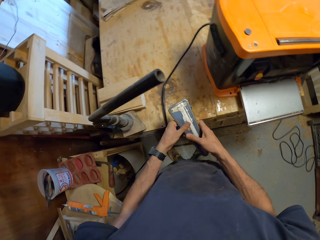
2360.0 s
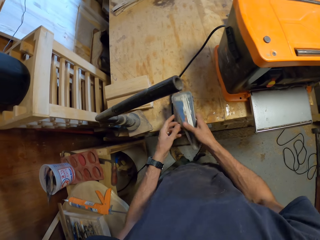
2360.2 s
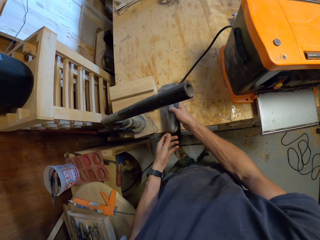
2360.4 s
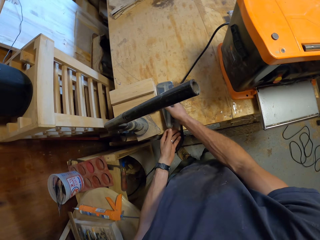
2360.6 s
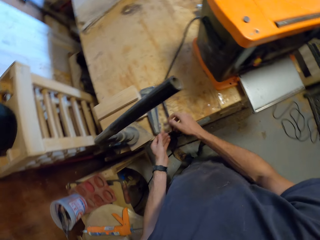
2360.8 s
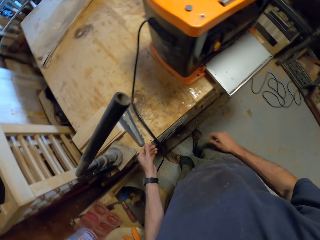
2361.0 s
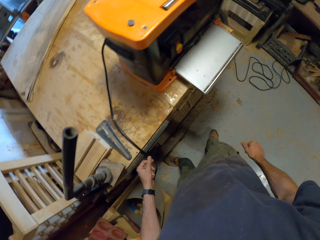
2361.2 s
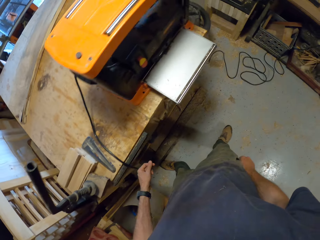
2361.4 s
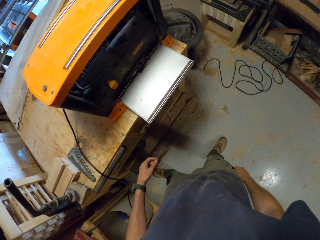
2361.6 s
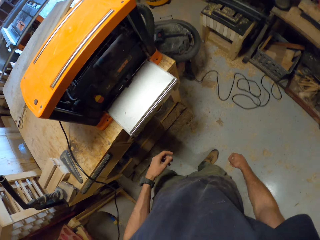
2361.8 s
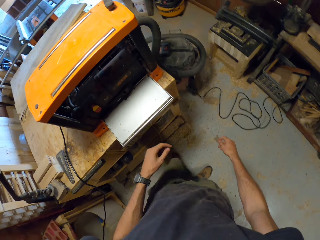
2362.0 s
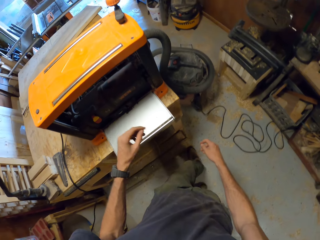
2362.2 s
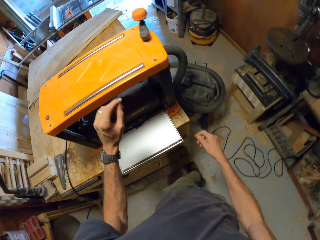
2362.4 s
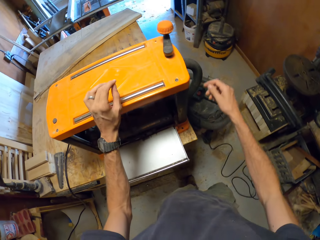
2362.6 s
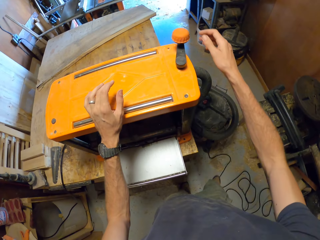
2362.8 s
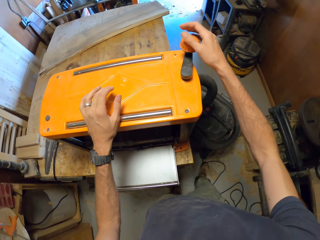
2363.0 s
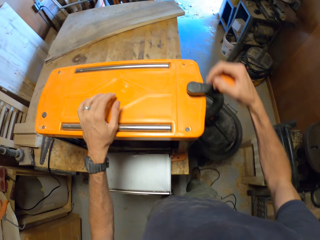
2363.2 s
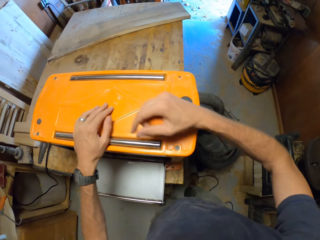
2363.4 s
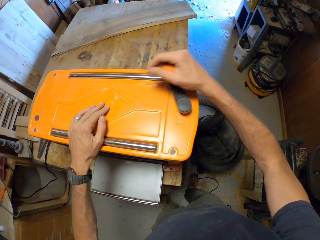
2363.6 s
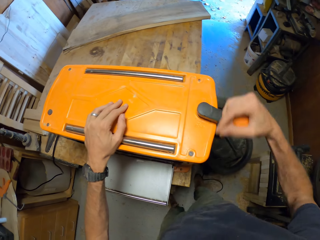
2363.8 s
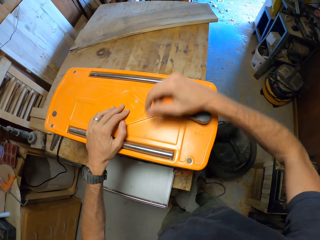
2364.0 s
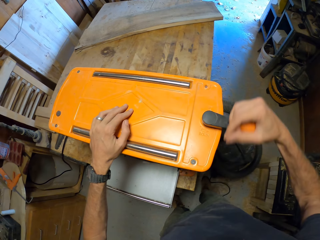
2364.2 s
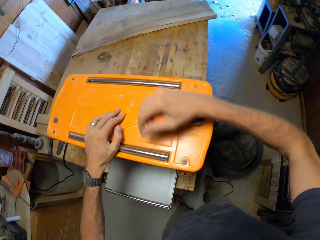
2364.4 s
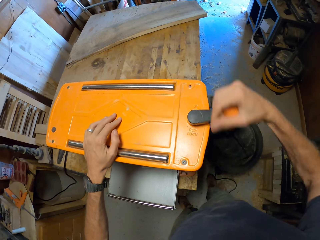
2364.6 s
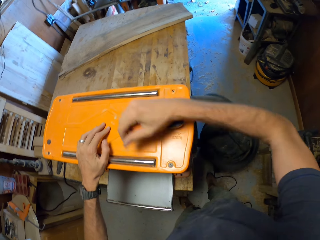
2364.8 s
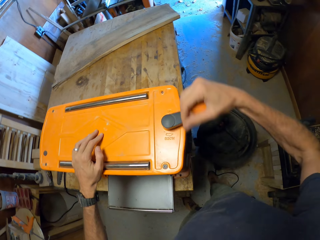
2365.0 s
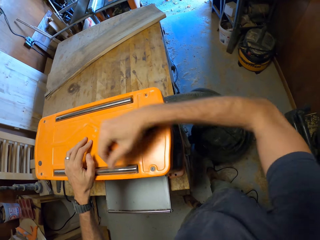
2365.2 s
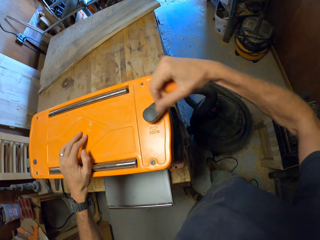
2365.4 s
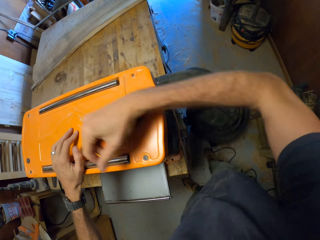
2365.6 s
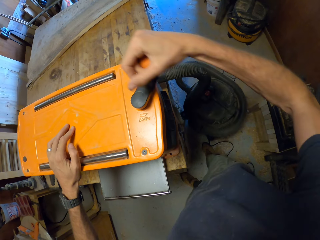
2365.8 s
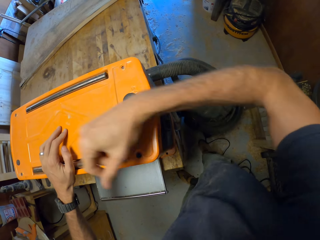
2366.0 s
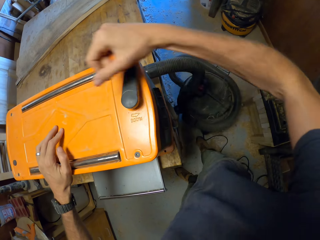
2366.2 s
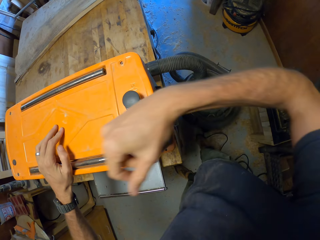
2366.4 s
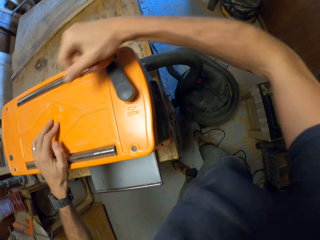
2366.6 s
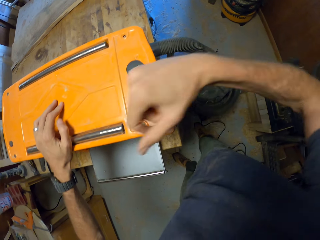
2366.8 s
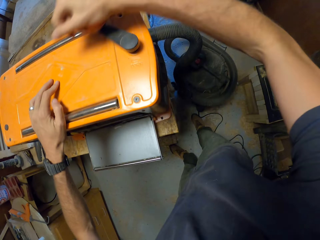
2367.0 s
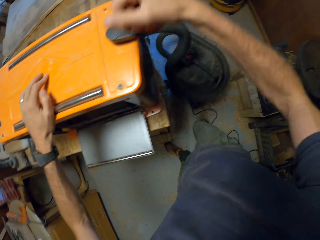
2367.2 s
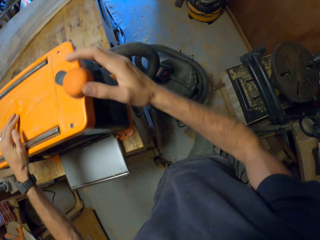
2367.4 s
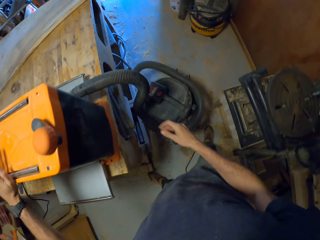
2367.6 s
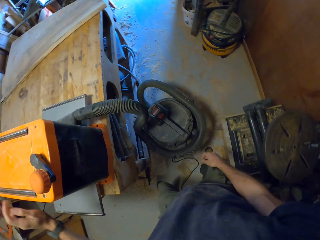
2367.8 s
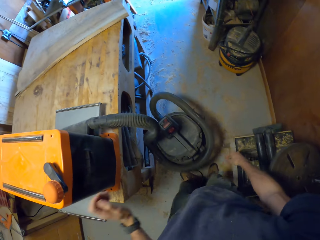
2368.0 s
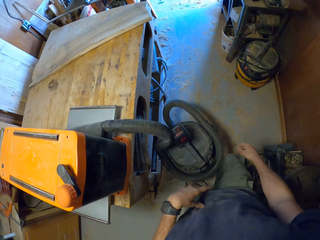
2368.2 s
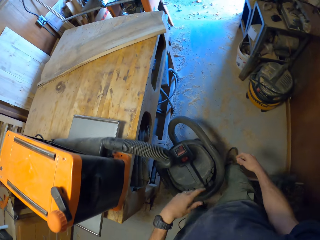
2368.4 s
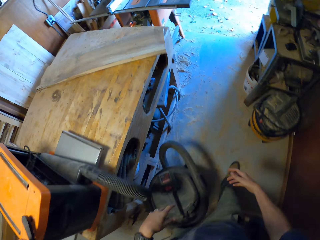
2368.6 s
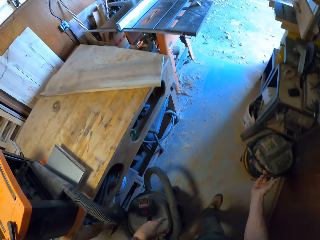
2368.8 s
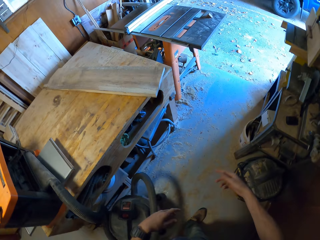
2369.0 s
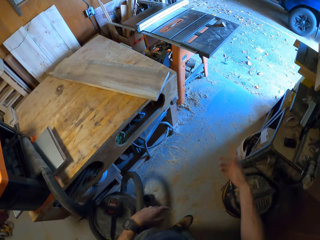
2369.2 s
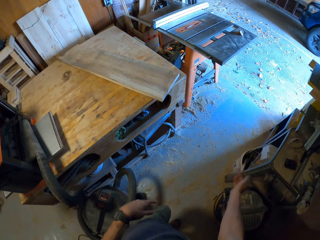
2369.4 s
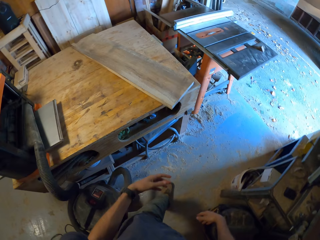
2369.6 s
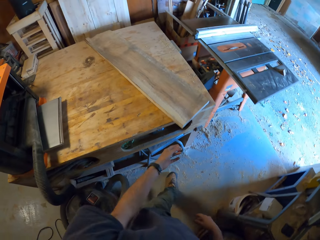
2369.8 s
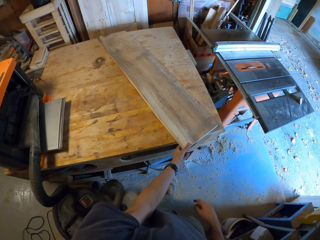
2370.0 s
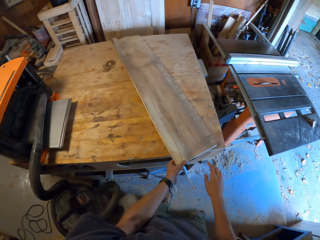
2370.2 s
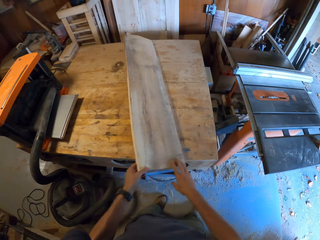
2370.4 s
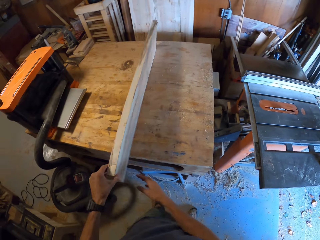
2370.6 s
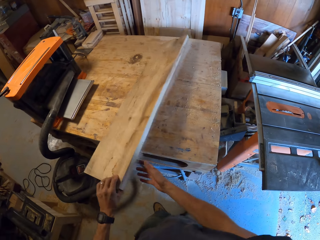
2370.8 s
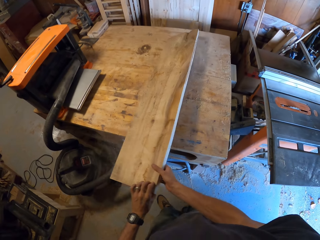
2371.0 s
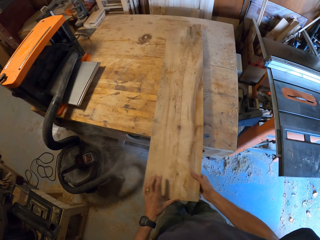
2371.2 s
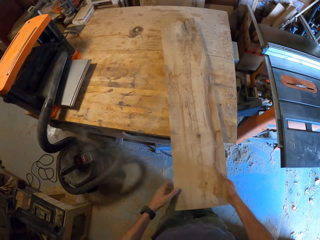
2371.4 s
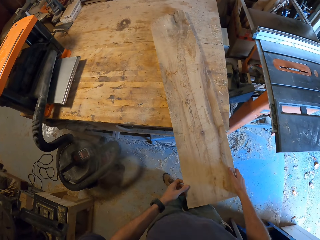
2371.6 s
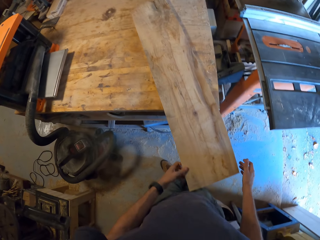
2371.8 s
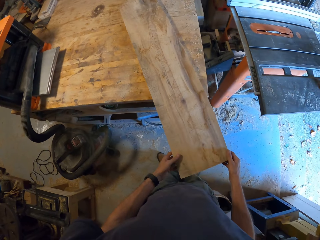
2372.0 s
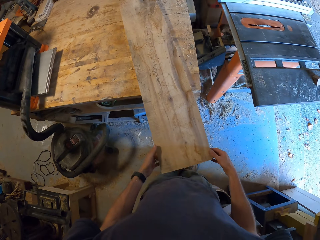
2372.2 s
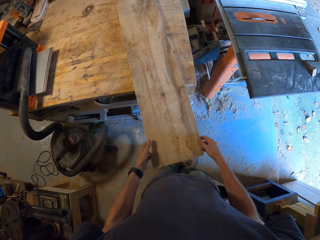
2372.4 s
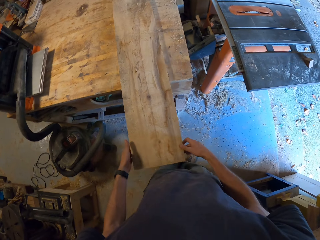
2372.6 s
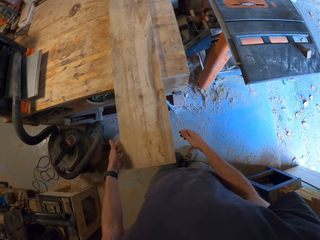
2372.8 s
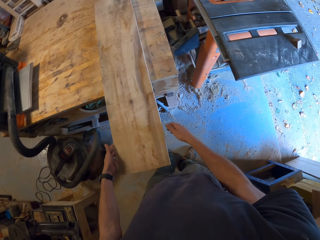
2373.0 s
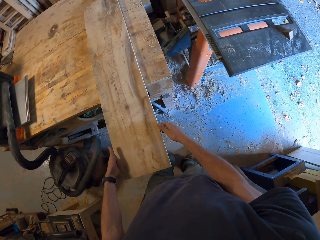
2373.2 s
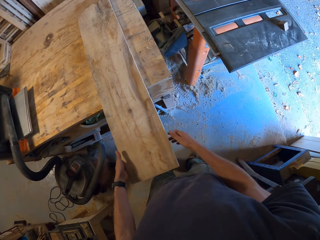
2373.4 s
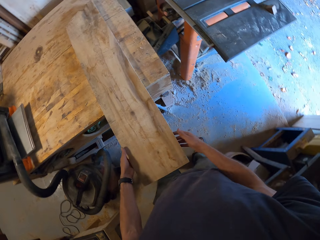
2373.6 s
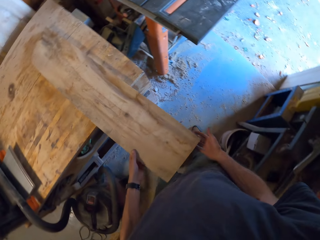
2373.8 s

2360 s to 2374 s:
The camera wearer places the vernier caliper case on the table. He places his left hand on the smoothening machine and operates the machine with his right hand. He spins the wood planer. He walks away from the machine. He carries a plank from a work table with both hands. He takes a piece of wood.

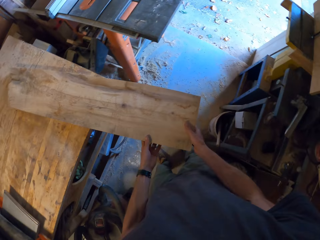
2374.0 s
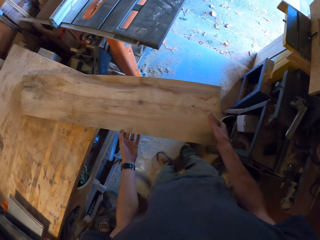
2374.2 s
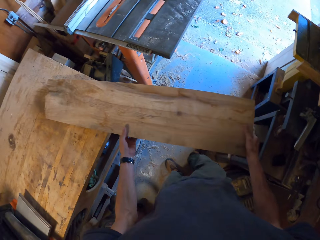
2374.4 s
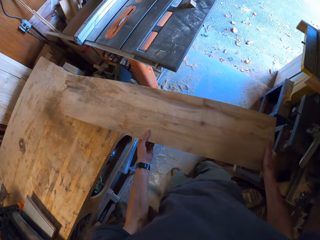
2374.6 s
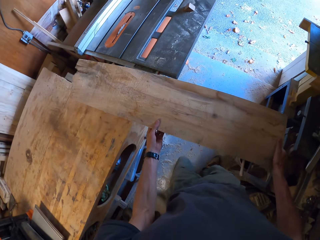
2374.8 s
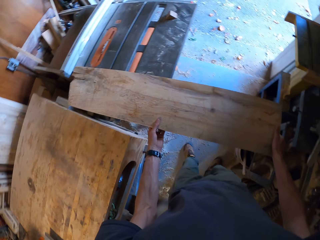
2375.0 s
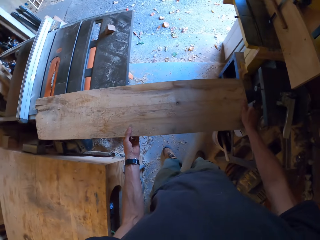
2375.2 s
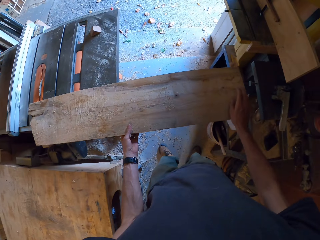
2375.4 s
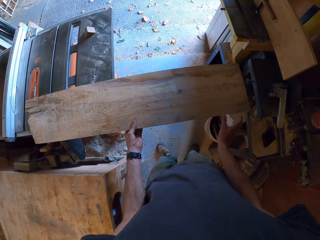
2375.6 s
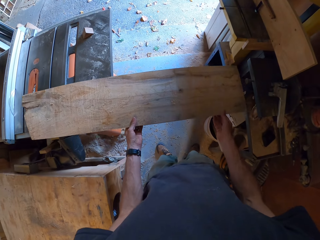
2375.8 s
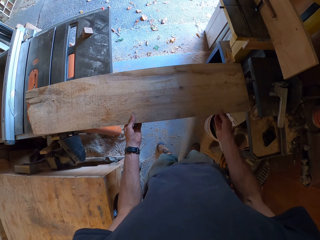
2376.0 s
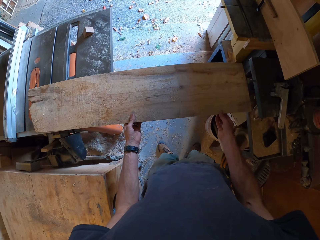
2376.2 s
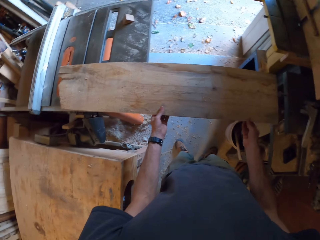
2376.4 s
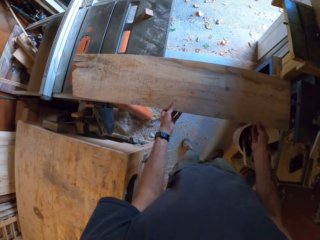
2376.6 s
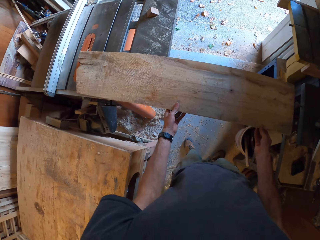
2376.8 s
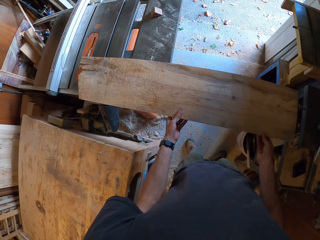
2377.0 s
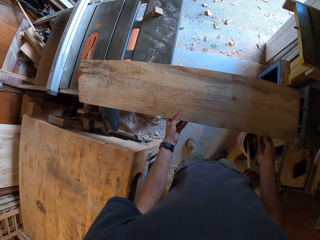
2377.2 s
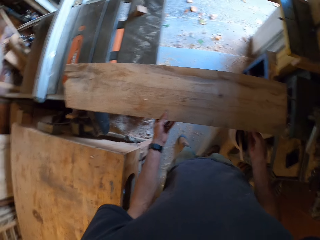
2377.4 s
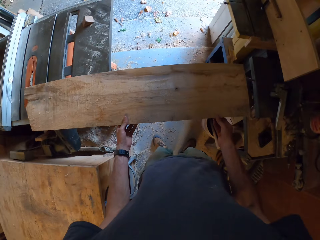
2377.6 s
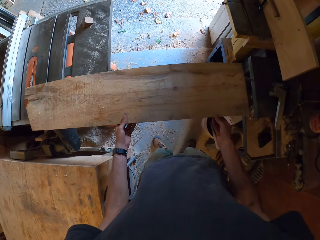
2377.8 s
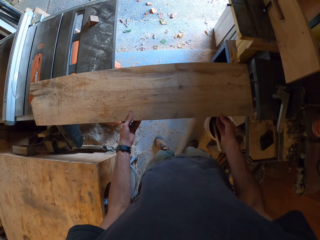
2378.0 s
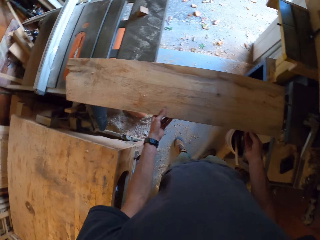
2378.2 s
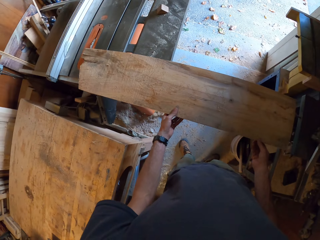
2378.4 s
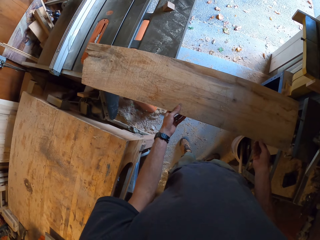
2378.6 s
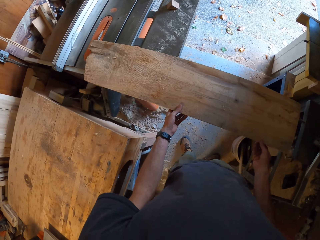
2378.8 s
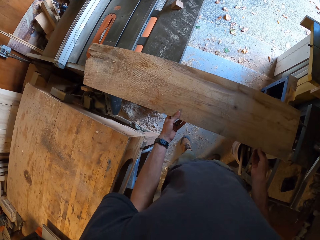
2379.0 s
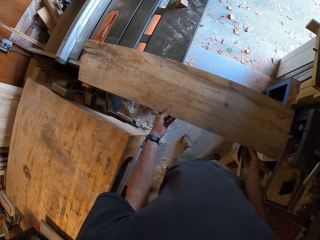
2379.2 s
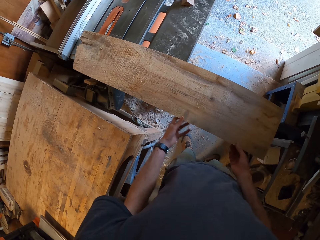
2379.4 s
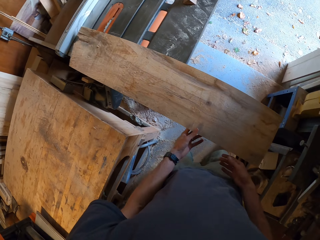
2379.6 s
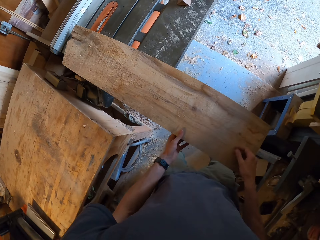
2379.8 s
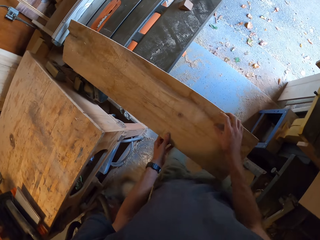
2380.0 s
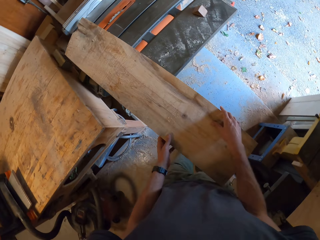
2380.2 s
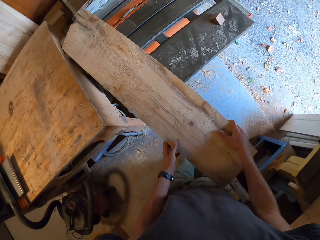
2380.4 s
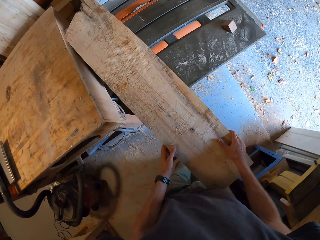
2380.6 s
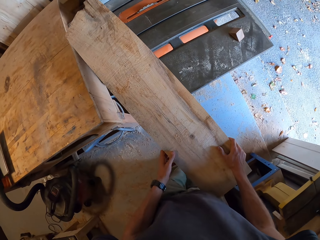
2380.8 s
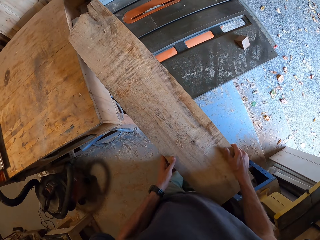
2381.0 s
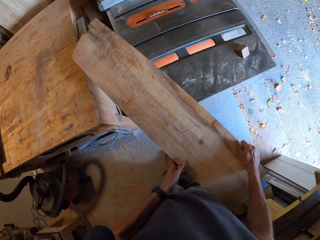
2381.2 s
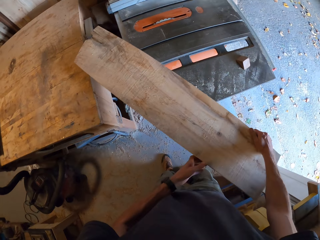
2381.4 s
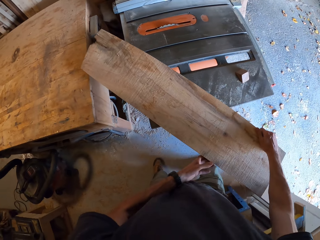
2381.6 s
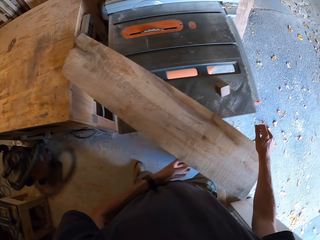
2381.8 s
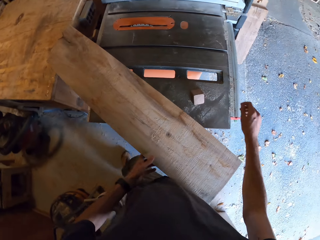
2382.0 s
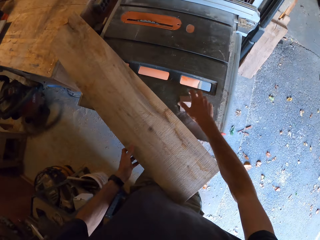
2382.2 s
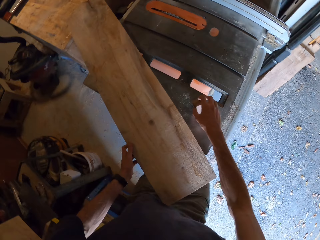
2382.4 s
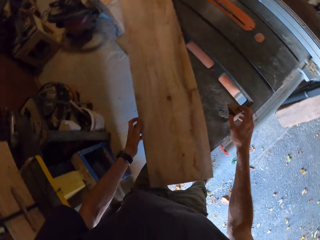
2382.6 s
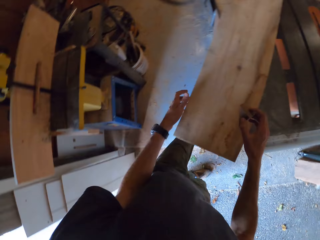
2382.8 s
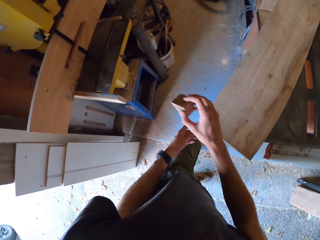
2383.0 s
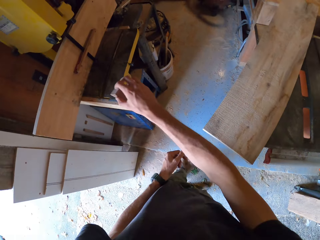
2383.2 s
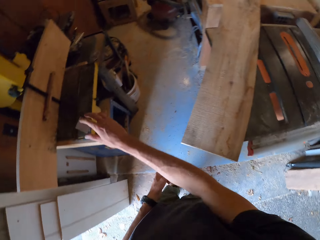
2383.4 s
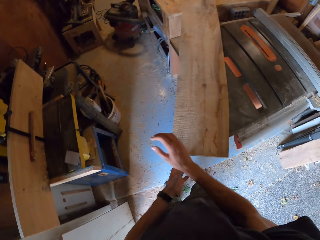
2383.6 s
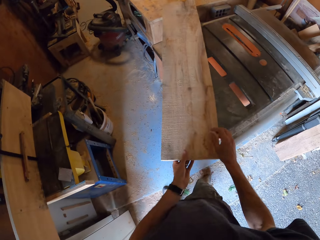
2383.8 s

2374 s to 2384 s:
The camera wearer holds it on another table. He picks a small piece of wood from one table to the other with his right hand.
